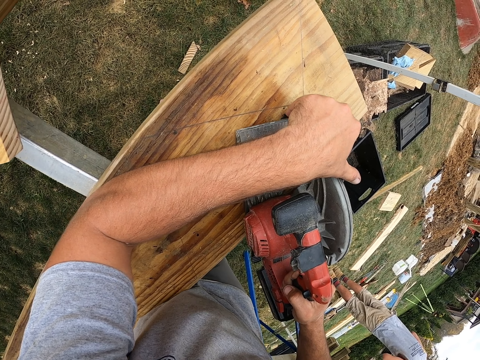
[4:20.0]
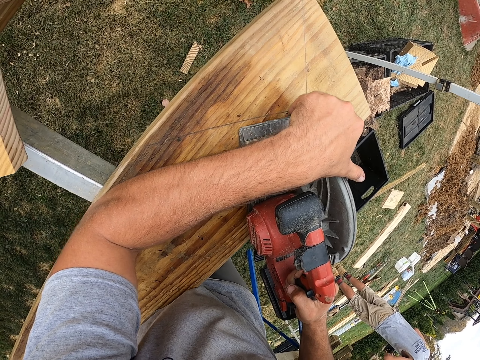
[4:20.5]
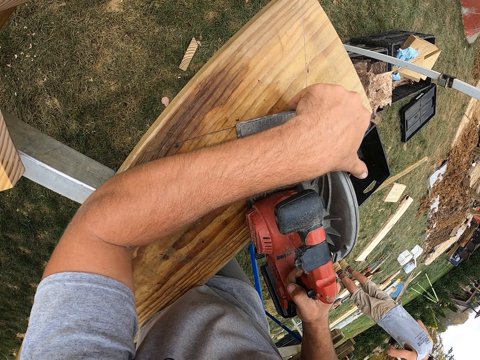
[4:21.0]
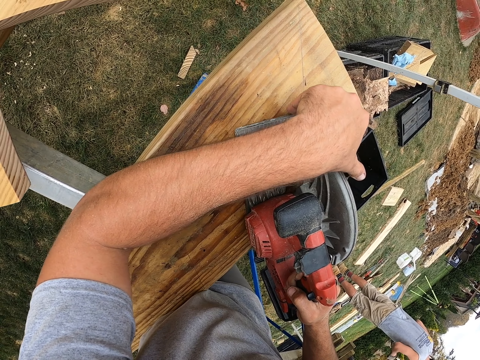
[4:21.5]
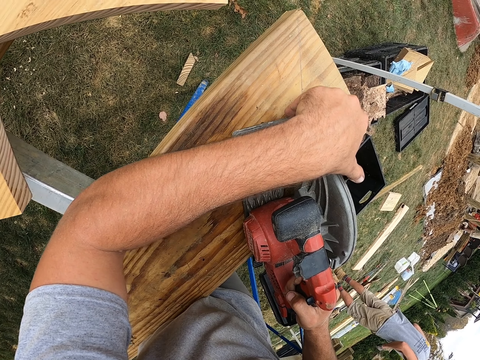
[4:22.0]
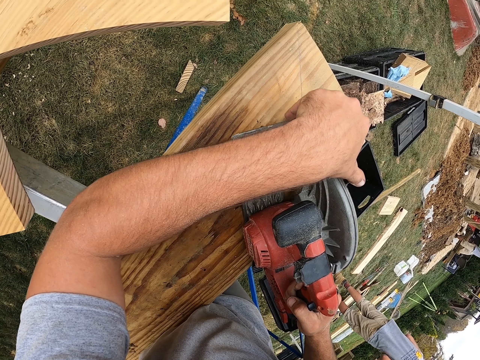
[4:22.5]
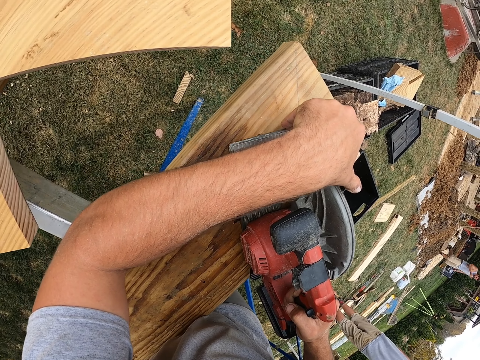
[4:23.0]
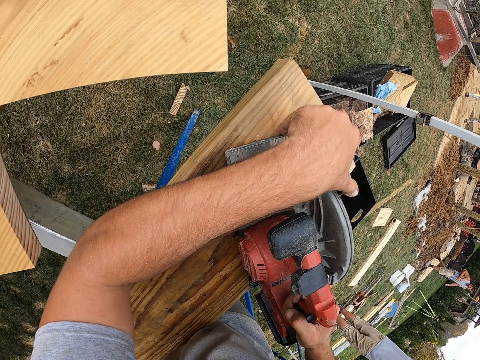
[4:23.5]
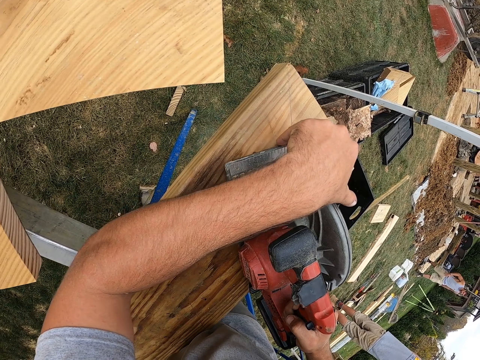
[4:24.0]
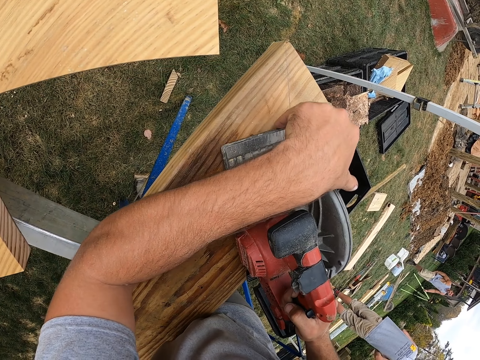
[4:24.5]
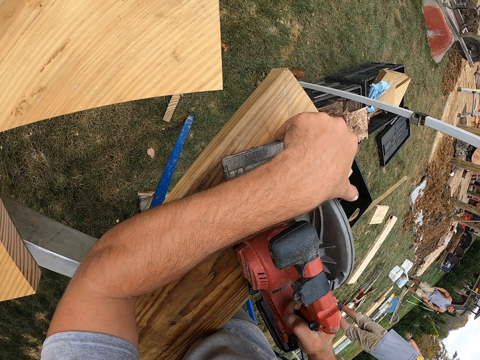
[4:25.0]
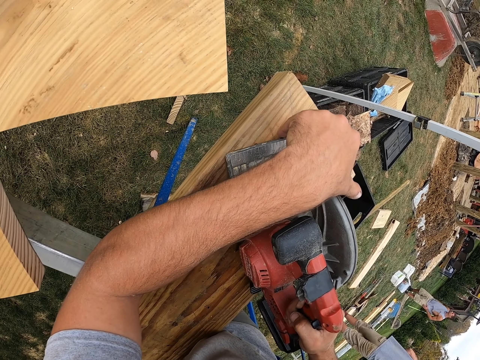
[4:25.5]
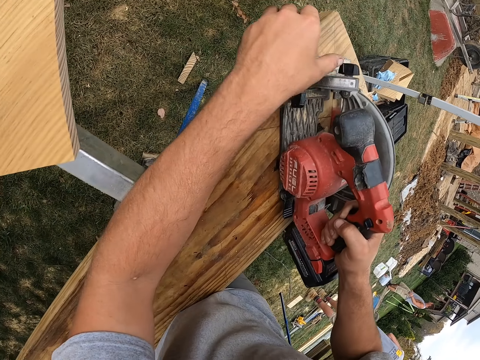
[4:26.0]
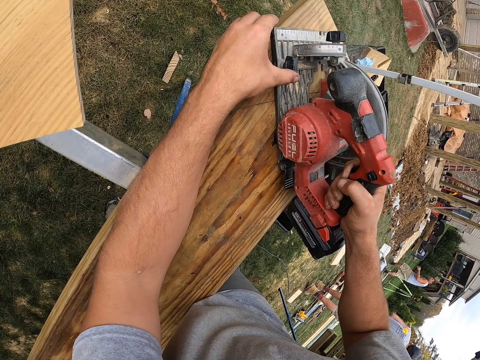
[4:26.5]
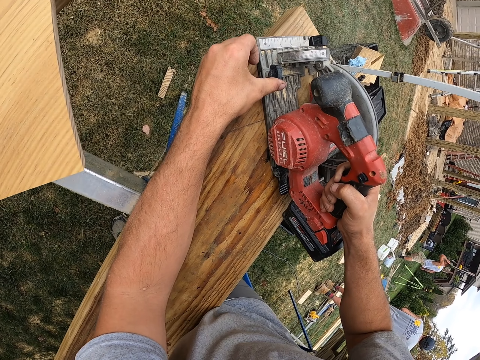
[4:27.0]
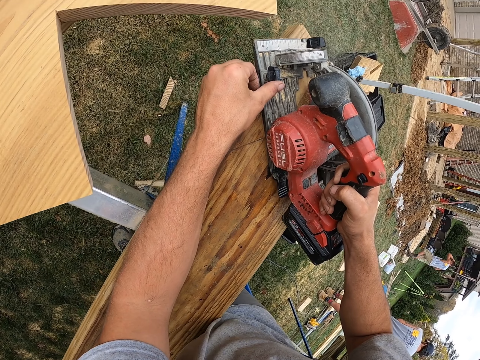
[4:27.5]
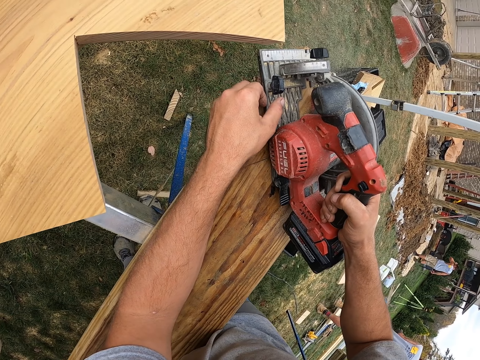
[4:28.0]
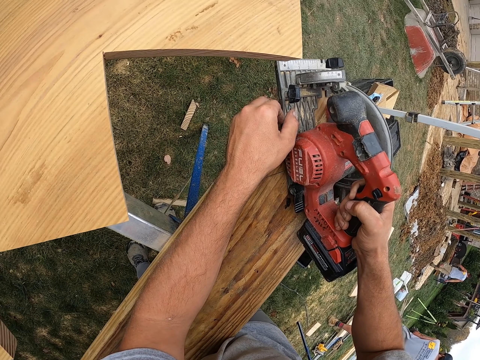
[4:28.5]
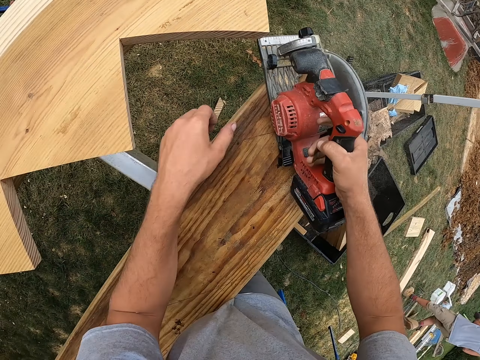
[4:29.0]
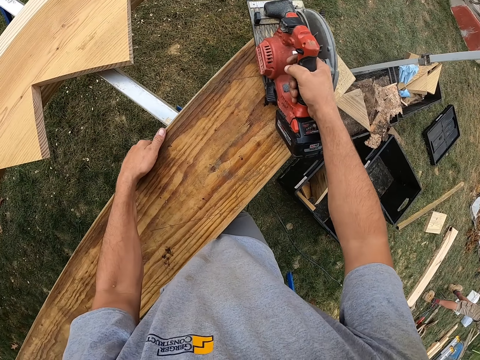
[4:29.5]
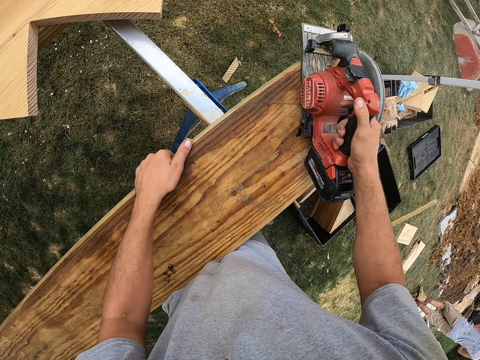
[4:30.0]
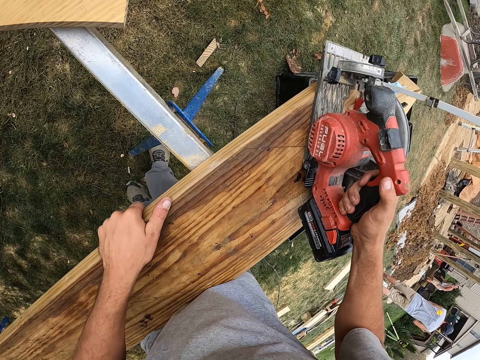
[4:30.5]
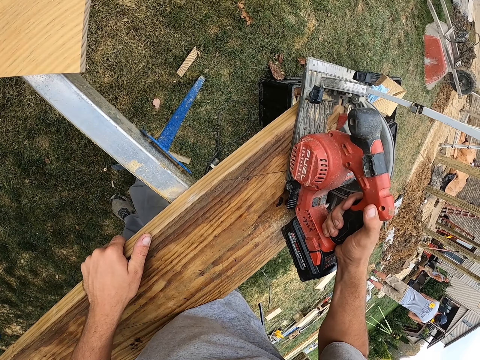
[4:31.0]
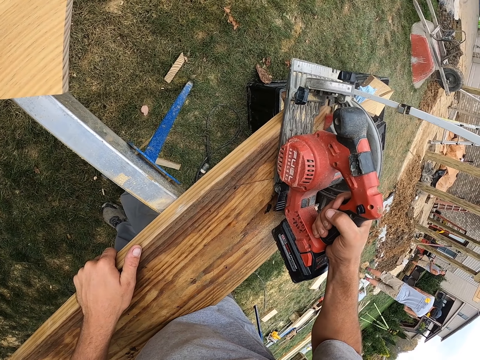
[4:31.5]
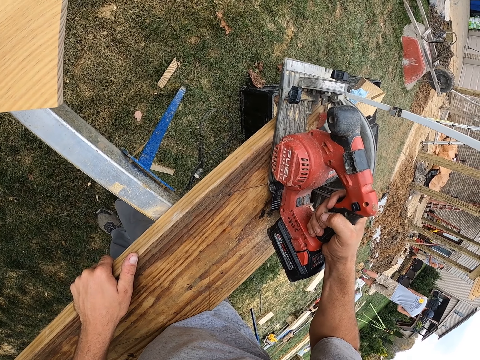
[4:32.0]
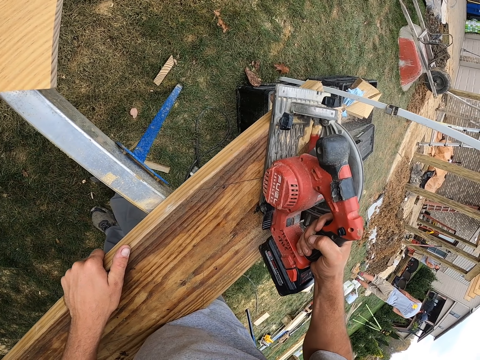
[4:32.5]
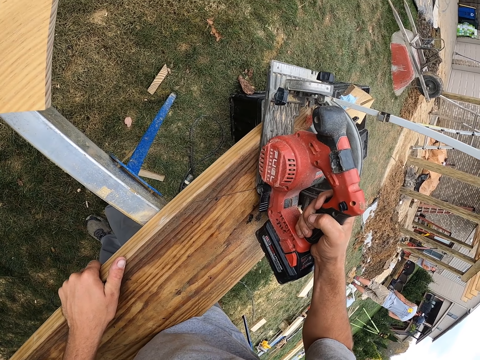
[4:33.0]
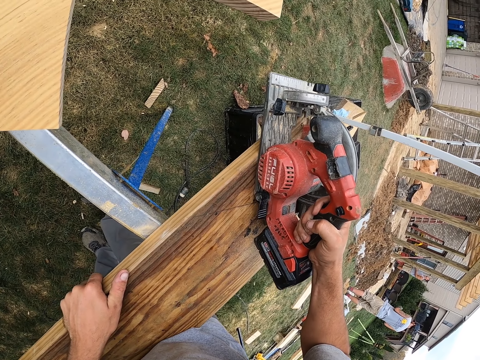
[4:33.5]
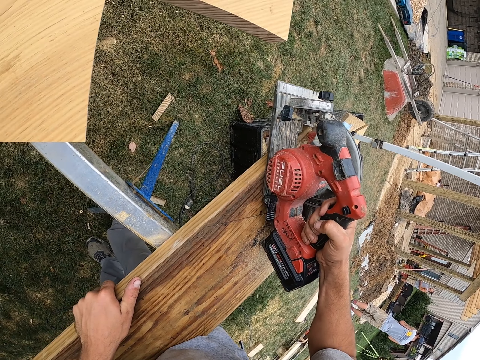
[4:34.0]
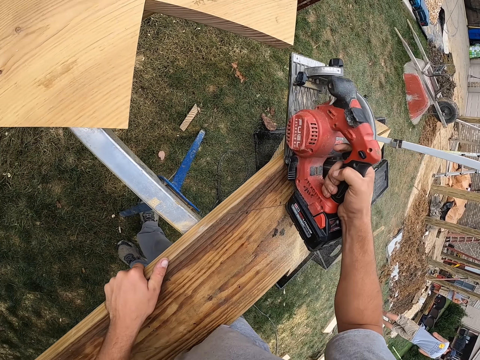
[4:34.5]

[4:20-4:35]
The camera wearer positions the wood on the stand. They cut the wood with a saw.

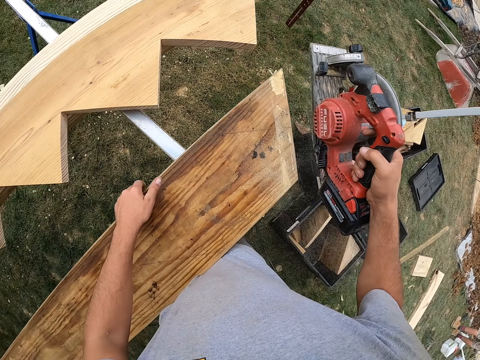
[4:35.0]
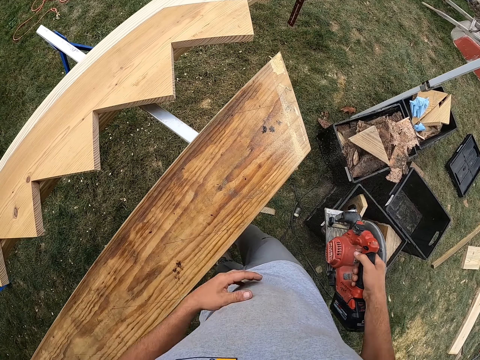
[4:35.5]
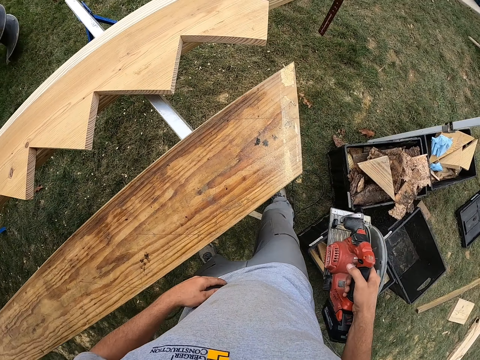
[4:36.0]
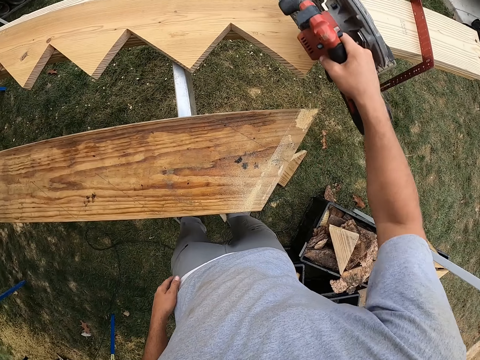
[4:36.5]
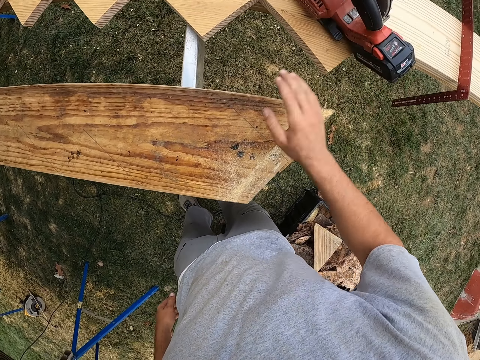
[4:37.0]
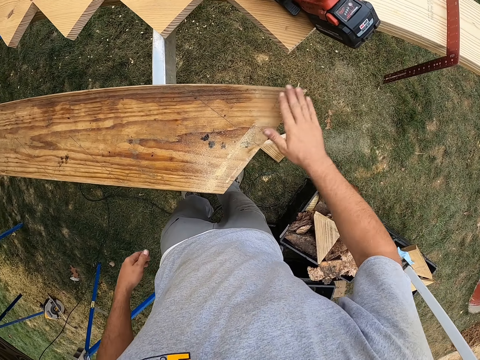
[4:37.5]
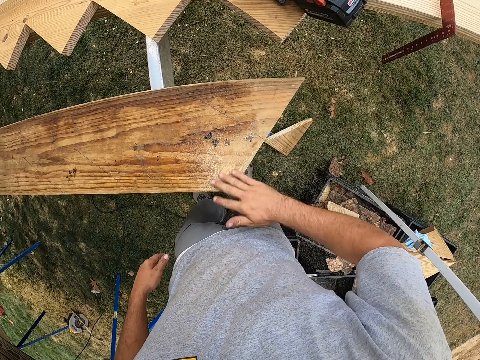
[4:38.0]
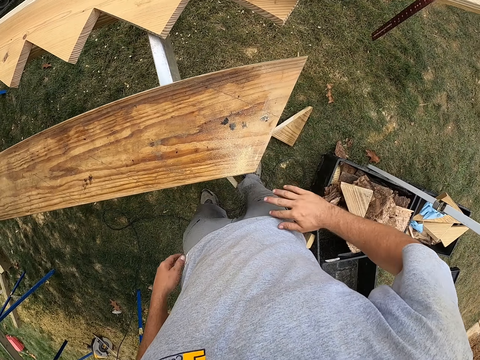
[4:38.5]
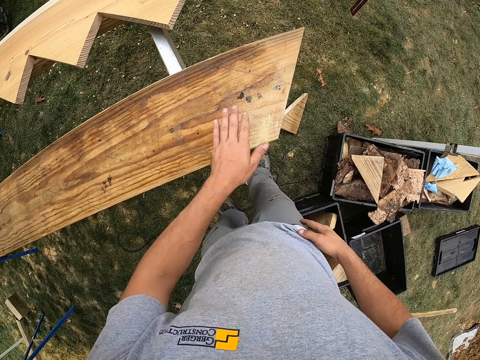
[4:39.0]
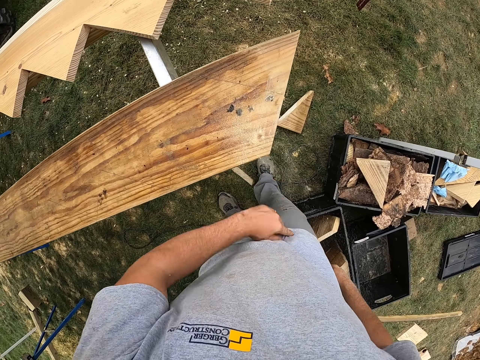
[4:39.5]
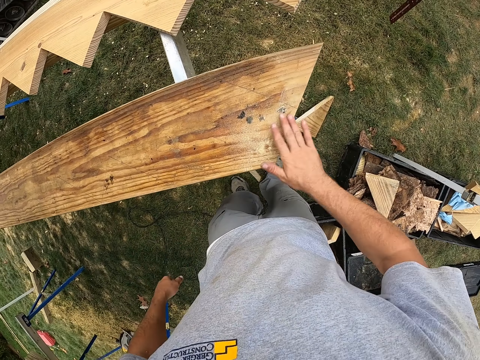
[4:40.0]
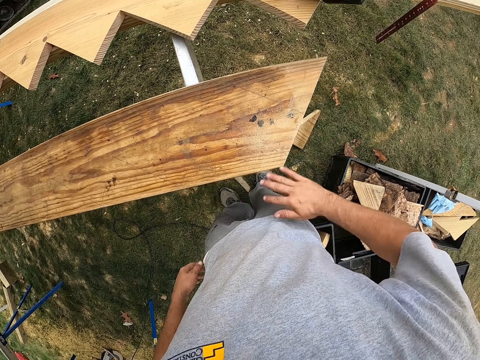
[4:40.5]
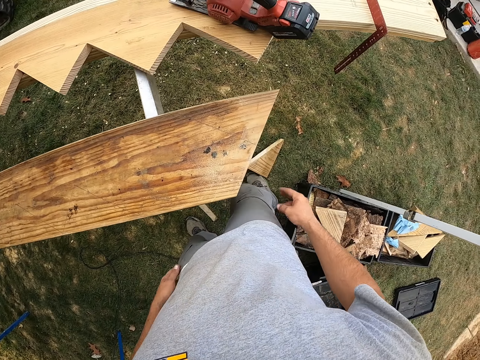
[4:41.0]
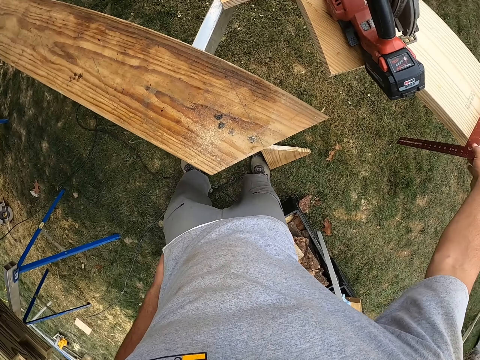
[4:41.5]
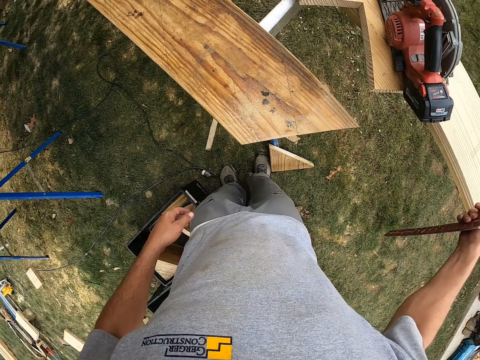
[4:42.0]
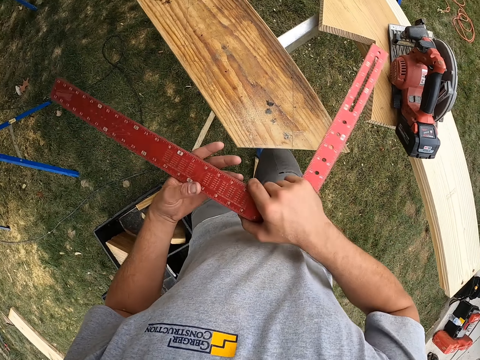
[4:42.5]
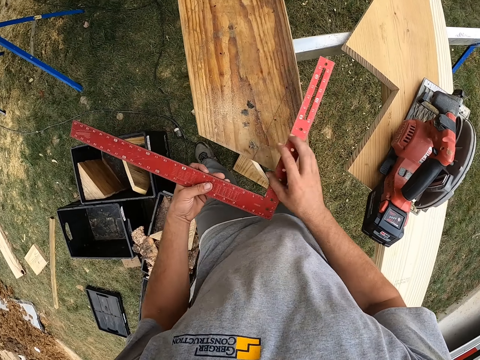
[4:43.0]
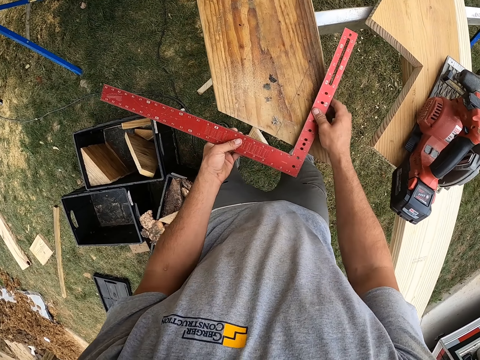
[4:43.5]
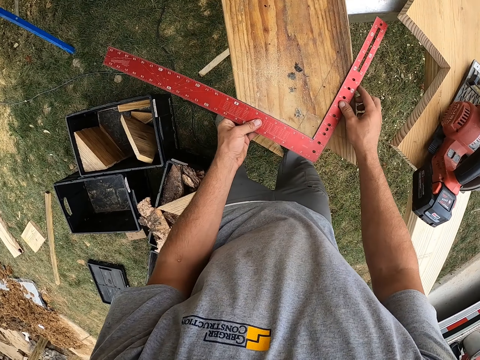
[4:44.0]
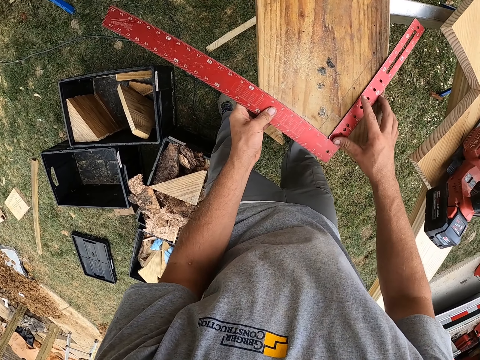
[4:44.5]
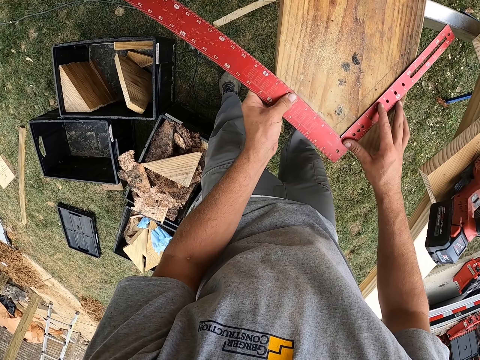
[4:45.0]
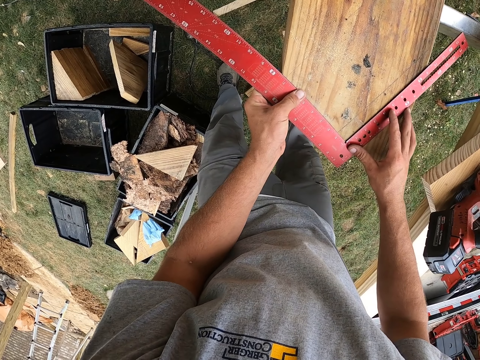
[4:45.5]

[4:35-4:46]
The camera wearer drops the saw on the shaped wood. They wipe dust from the cut wood with hands. They pick up an angle ruler from another wood on the stand. They measure the marked wood with the ruler.
